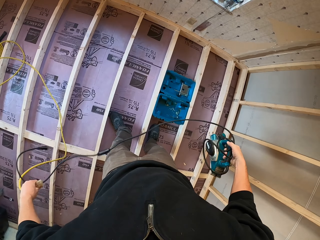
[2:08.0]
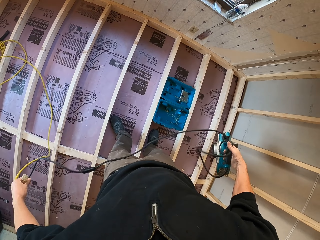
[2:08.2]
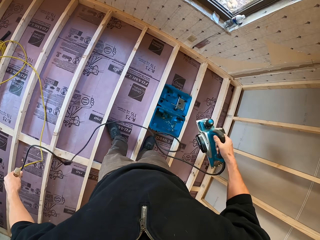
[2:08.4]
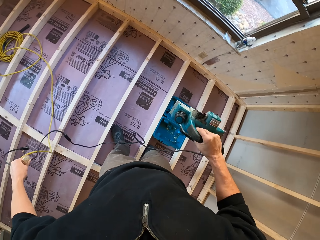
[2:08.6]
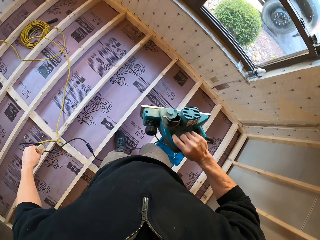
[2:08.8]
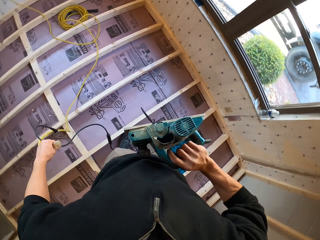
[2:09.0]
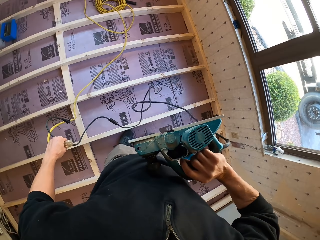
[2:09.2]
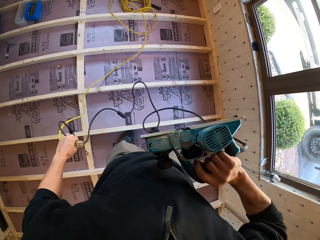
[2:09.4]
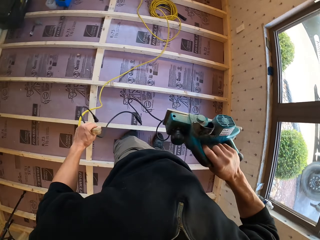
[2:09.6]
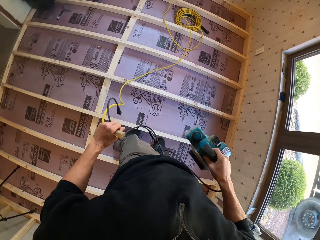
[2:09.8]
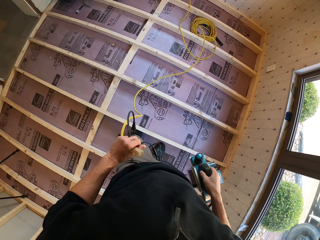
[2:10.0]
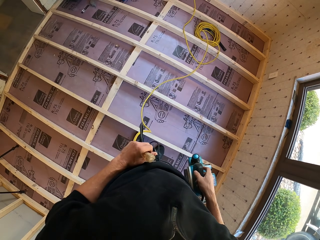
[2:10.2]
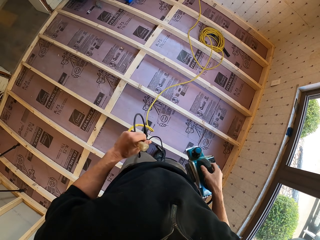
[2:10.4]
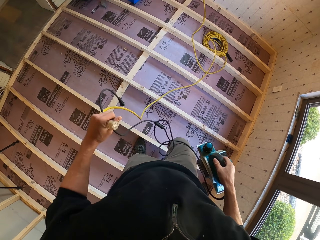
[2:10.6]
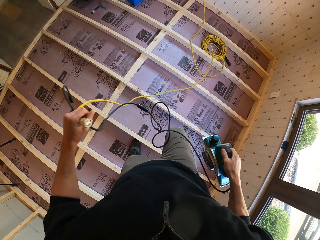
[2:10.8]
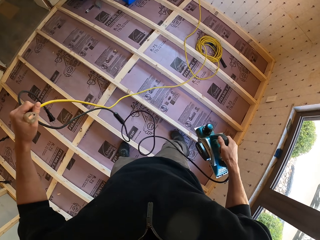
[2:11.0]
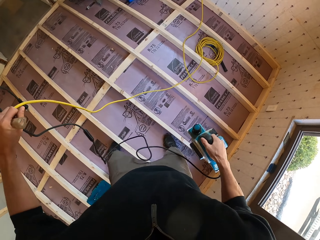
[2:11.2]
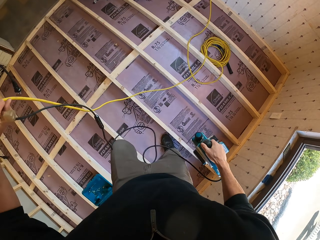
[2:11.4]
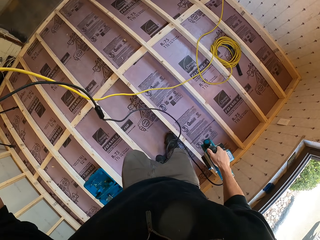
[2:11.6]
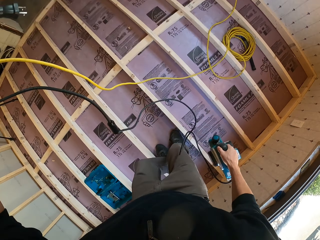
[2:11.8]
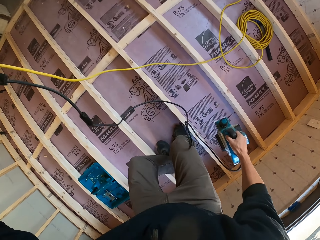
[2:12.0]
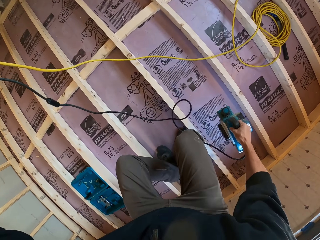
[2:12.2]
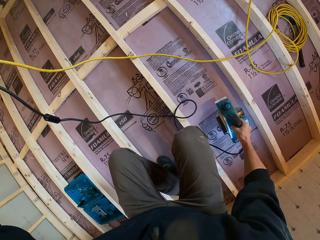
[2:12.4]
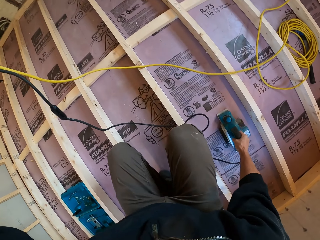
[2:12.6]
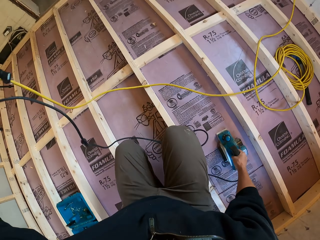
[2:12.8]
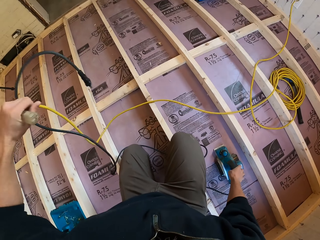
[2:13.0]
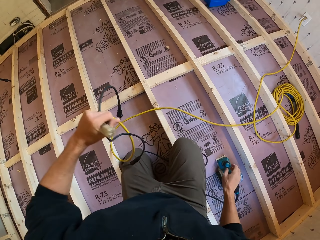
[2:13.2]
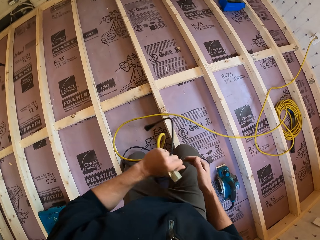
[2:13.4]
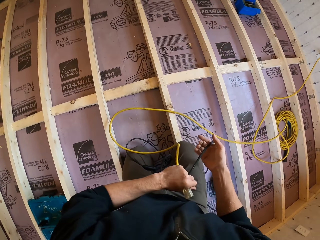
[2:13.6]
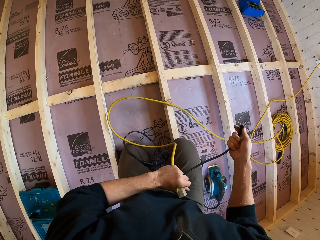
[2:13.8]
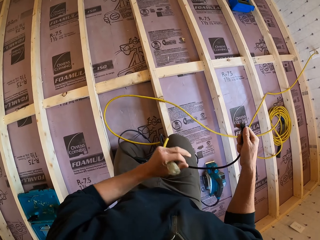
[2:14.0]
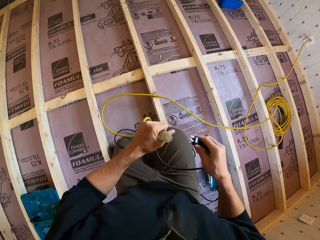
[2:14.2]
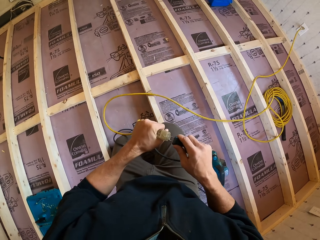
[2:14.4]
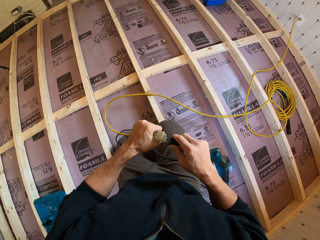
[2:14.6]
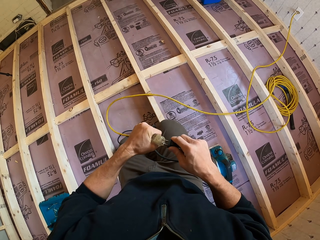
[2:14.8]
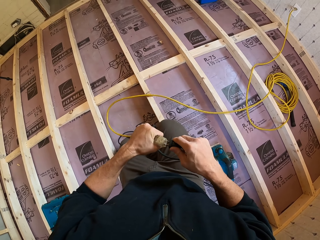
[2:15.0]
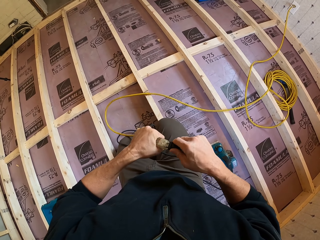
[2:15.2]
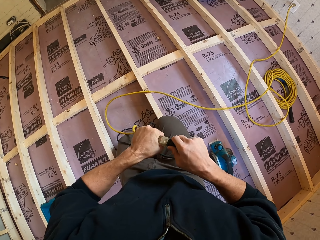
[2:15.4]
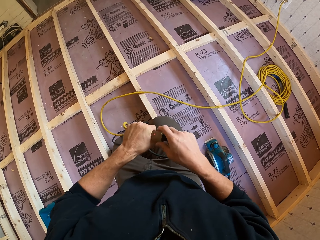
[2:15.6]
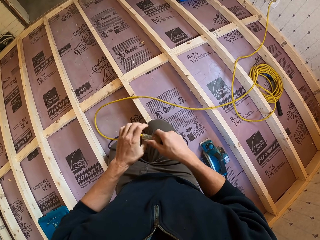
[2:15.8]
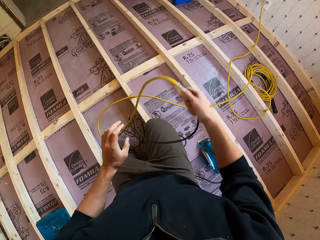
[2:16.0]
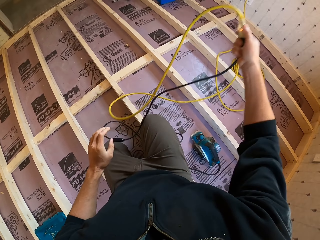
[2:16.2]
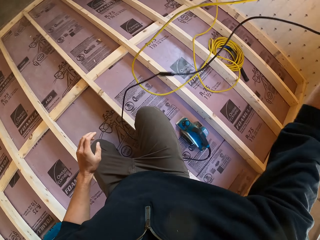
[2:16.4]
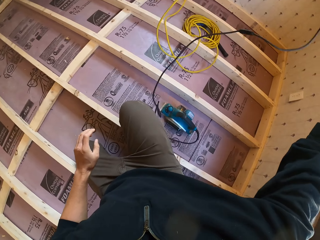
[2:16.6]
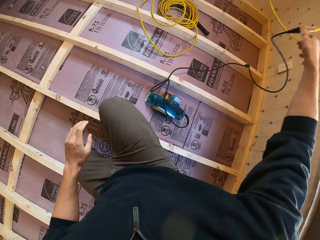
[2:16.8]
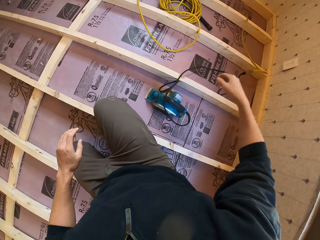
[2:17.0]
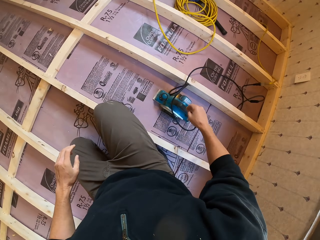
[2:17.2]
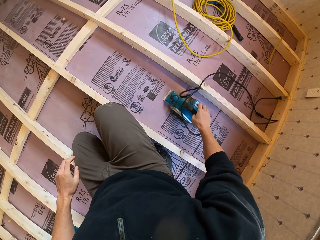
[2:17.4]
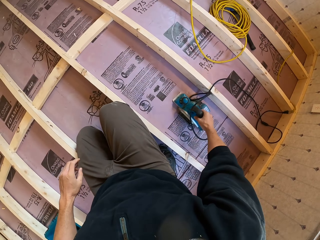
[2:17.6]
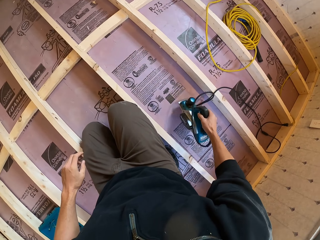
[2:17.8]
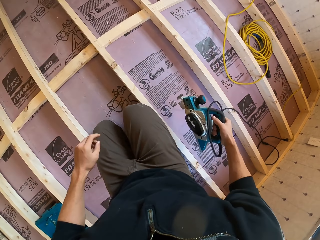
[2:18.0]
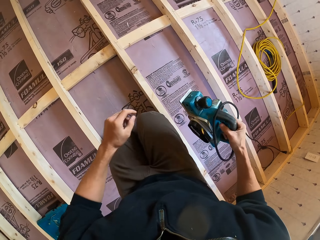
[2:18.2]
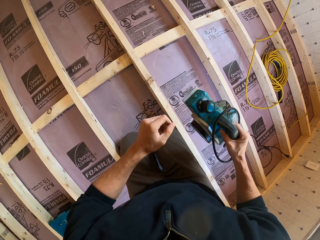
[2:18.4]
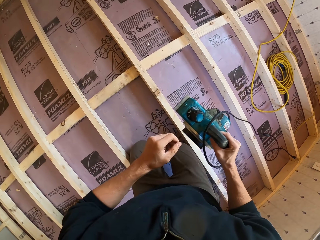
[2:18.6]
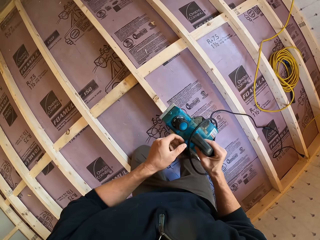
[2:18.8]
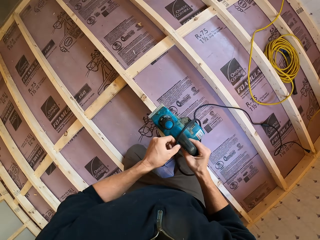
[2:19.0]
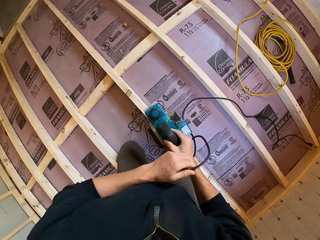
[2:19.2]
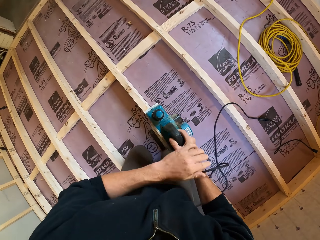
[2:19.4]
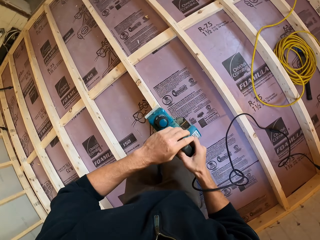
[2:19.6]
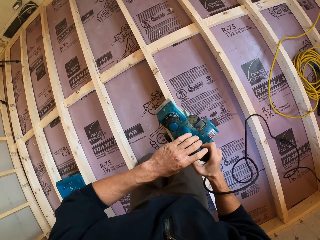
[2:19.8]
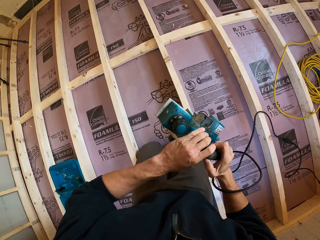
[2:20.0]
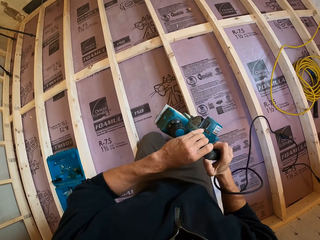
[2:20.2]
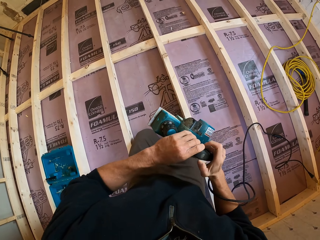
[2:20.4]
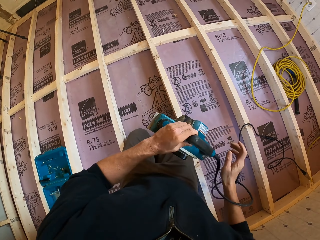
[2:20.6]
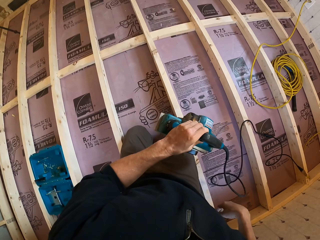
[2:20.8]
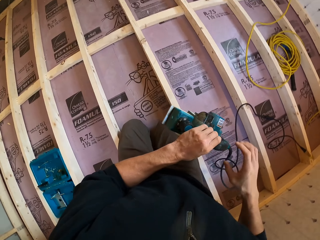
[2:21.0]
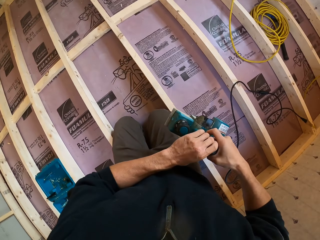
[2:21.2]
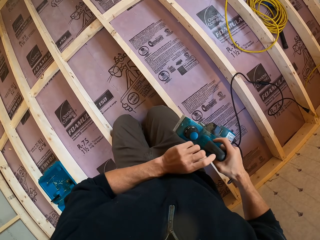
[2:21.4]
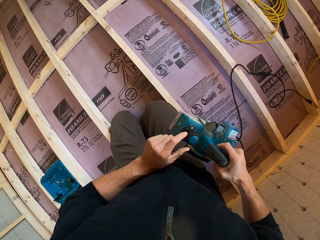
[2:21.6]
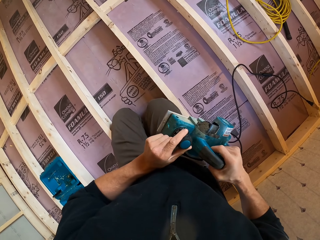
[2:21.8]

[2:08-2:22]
The camera wearer looks at the electric planer or wood cutter. They look around, put the electric planer on the wood foundation, and squat. They connect the wood cutter to the power cable, drop the cable on the wood foundation, and drop the wood cutter. They pick up the wood cutter.

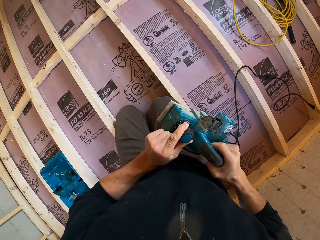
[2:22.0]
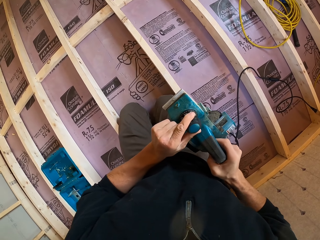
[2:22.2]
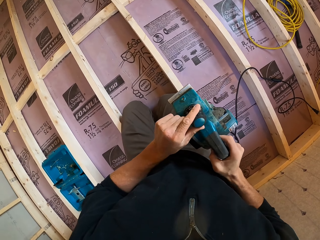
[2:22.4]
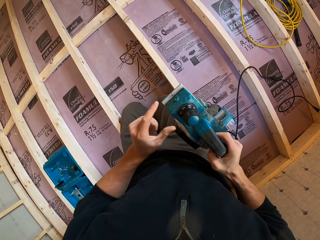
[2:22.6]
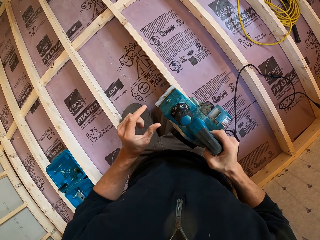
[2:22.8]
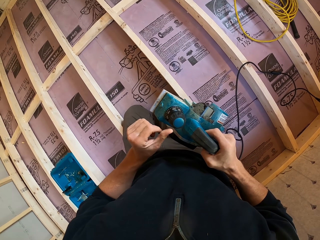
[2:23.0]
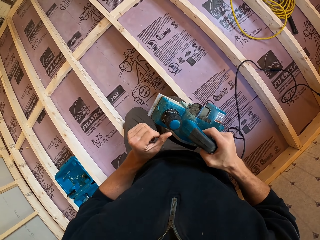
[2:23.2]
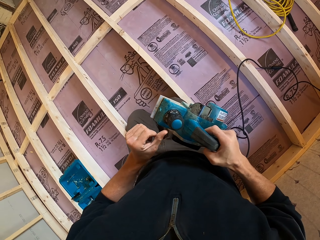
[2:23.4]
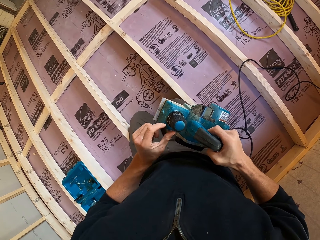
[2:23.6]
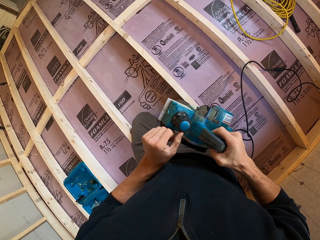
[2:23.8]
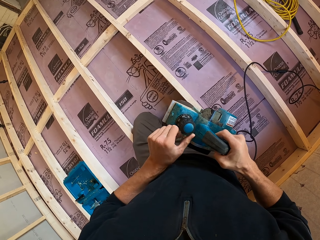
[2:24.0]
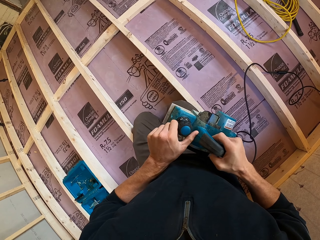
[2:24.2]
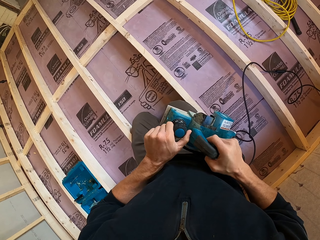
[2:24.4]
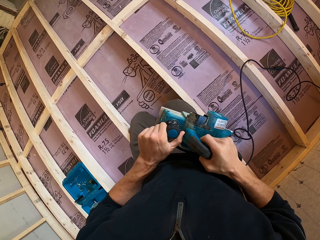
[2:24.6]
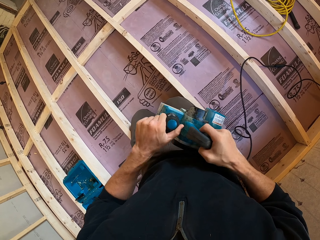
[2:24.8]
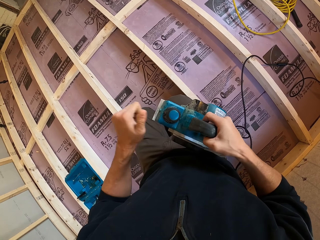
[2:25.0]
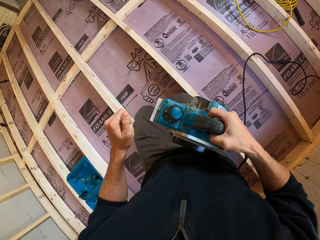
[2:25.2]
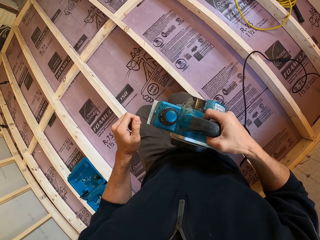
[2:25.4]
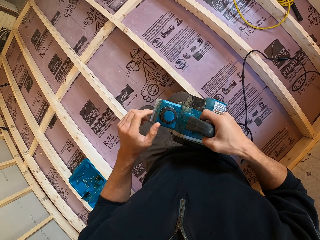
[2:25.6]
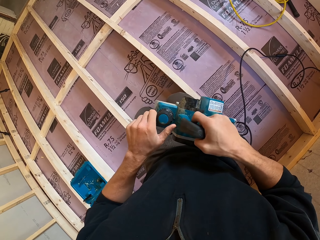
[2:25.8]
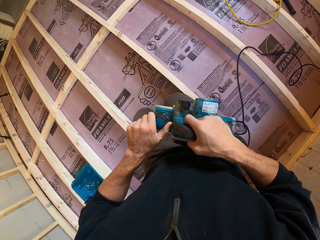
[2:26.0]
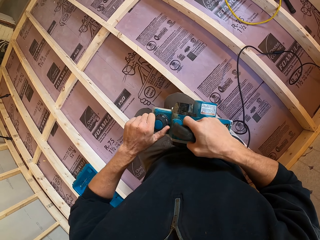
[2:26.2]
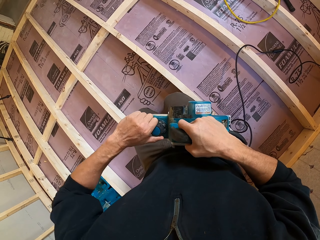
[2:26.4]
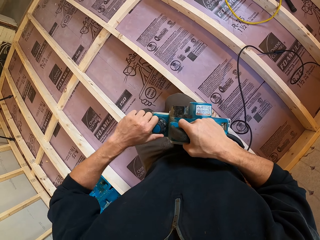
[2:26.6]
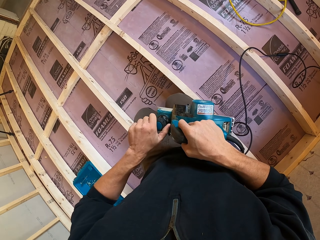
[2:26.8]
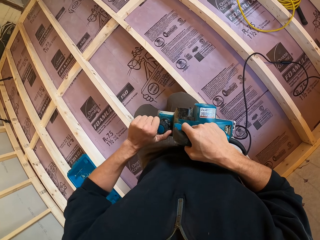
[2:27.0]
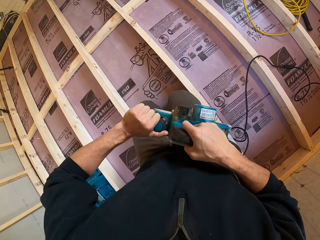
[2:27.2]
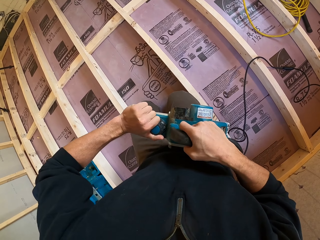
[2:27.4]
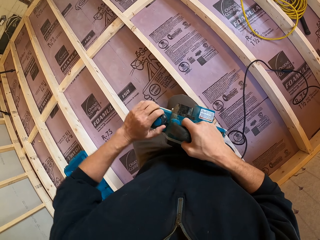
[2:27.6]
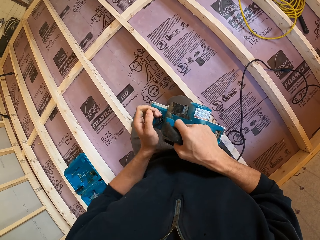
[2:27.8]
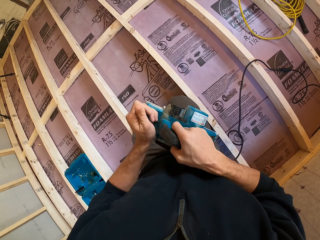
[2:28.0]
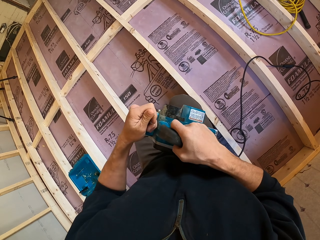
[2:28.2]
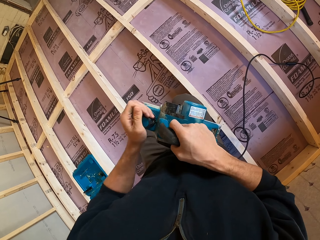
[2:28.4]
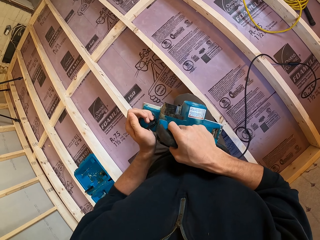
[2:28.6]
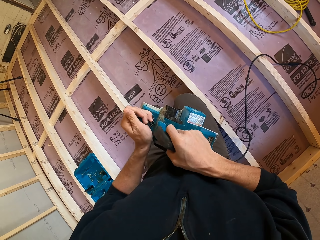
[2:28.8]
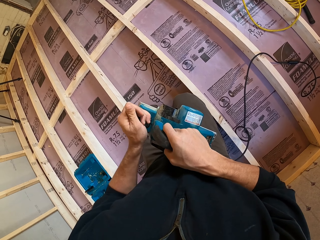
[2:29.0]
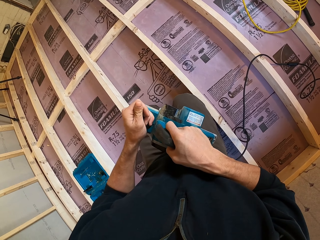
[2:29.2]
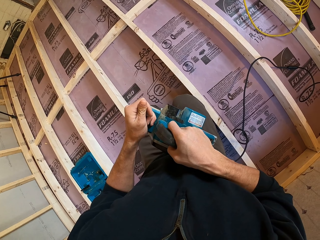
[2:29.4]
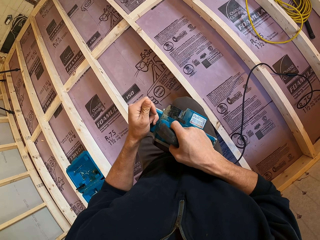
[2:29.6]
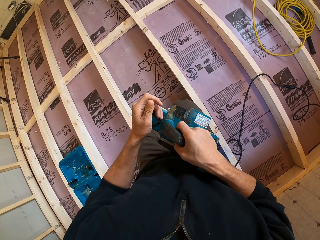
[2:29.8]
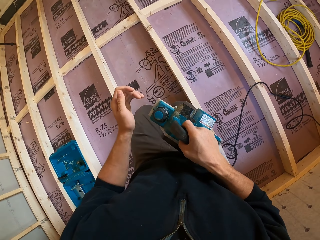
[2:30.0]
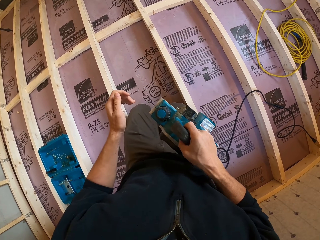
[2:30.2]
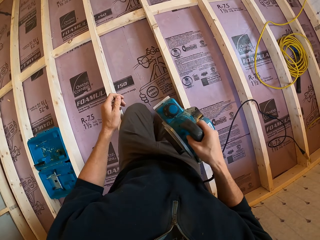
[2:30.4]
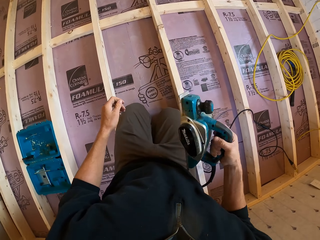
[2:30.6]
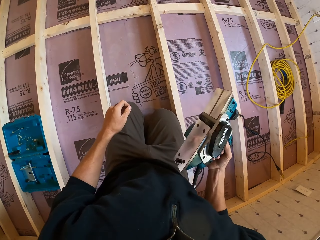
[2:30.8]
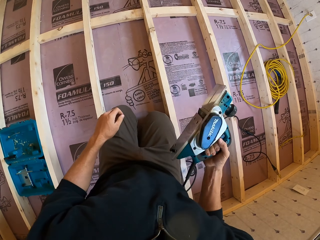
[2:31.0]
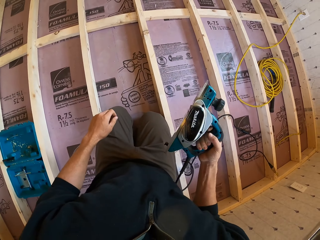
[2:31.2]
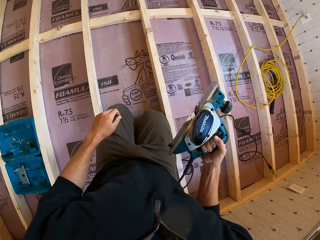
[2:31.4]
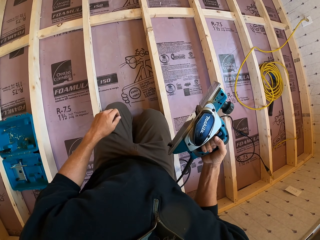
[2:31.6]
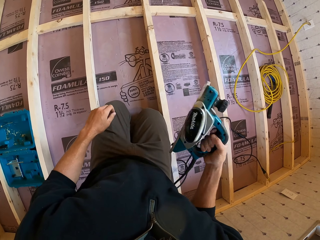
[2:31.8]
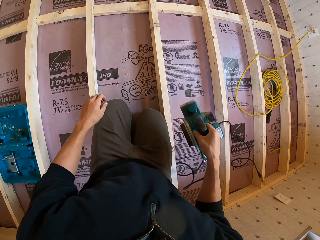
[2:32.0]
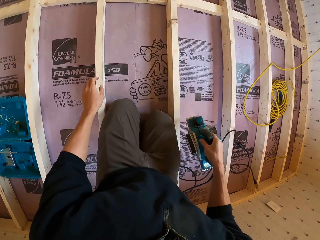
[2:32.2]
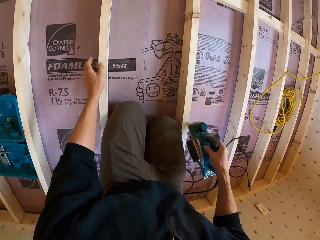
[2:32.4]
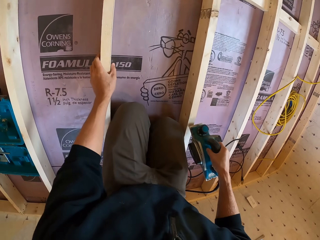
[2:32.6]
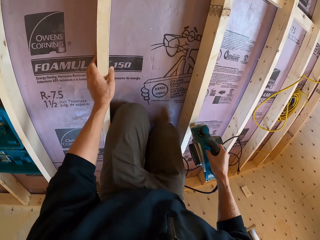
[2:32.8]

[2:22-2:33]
The camera wearer turns on the wood cutter or electric planer, sets the electric planer, flips the wood cutter, and places the electric planer on the wood. They hold the wooden foundation.
